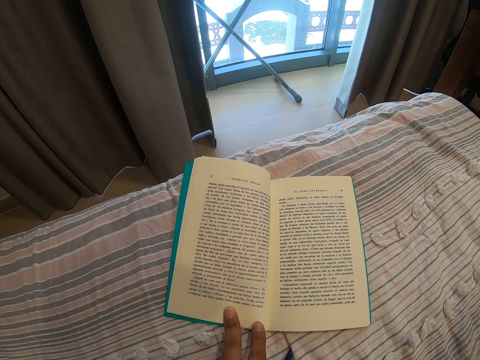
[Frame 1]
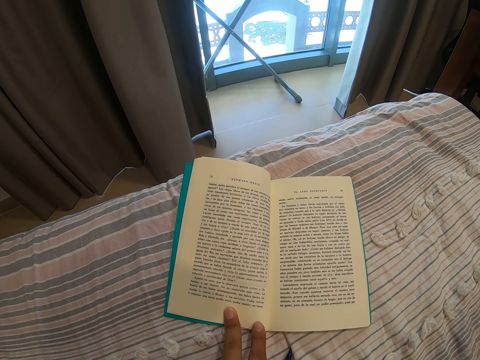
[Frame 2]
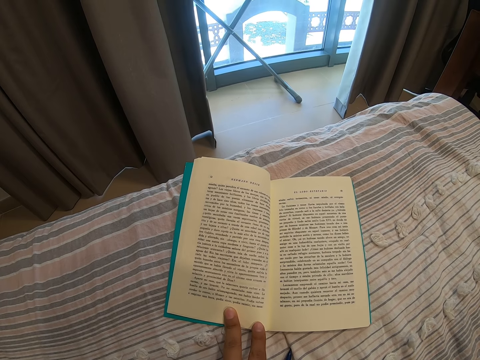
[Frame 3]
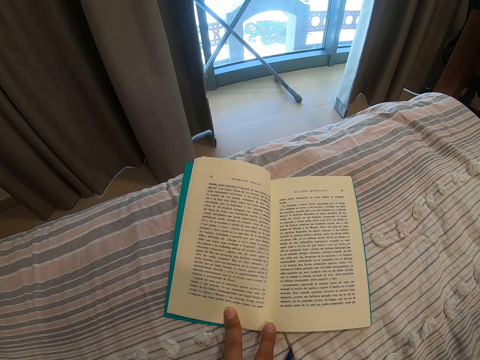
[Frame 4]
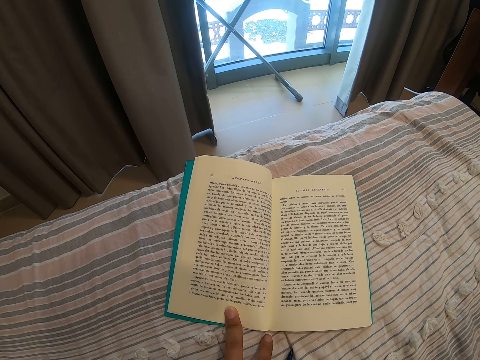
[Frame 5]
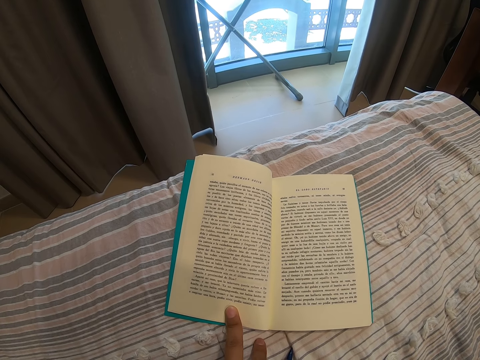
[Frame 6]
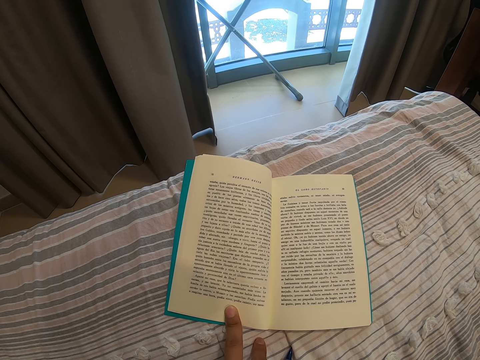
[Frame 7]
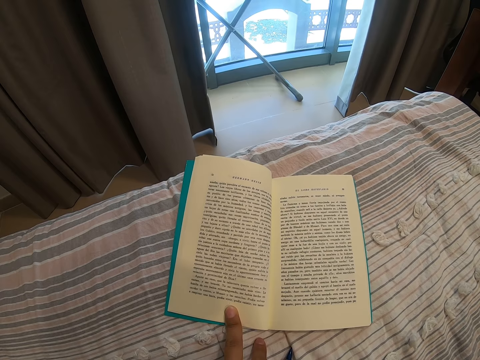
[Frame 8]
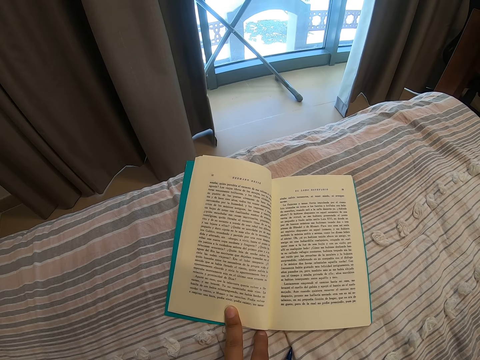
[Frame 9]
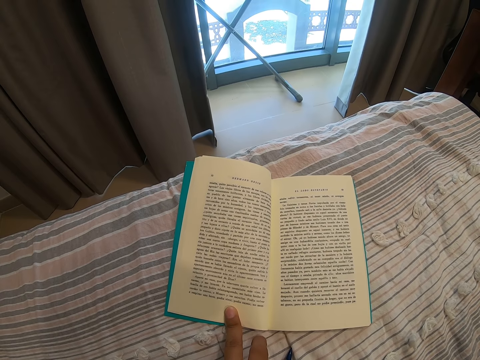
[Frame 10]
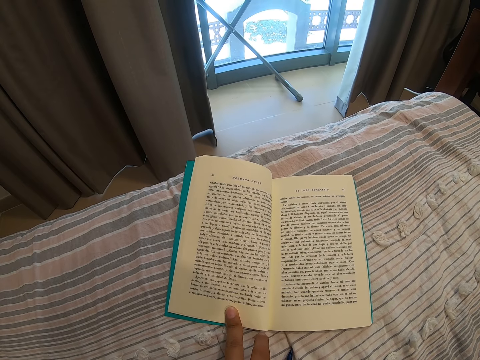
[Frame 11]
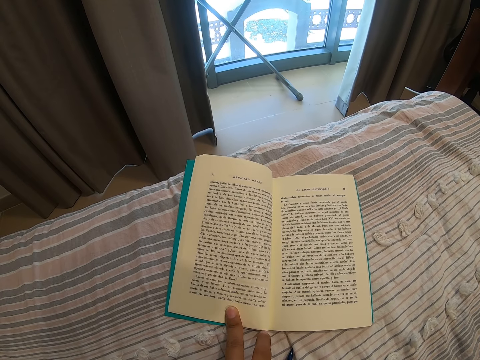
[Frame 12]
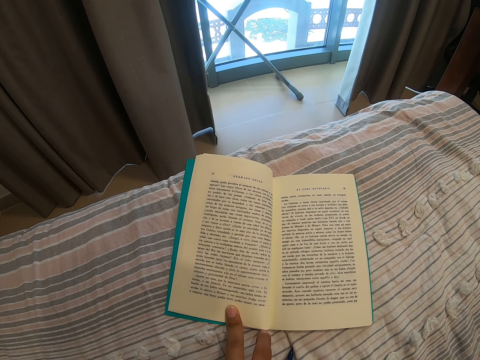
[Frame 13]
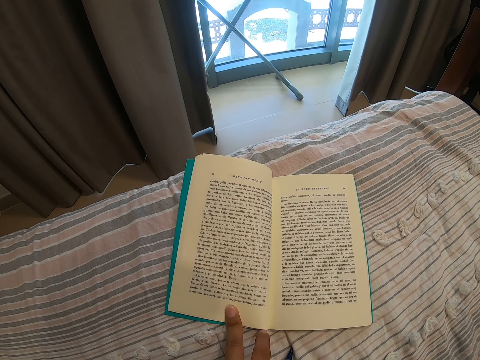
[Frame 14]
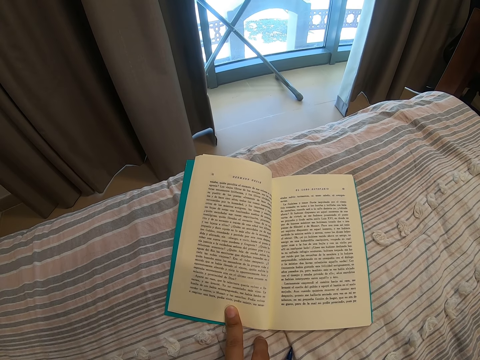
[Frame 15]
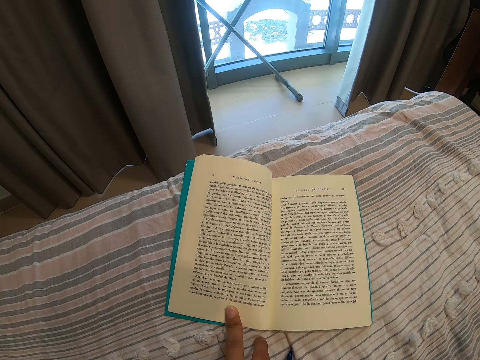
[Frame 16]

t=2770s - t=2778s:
The camera wearer moves the hand on the book.

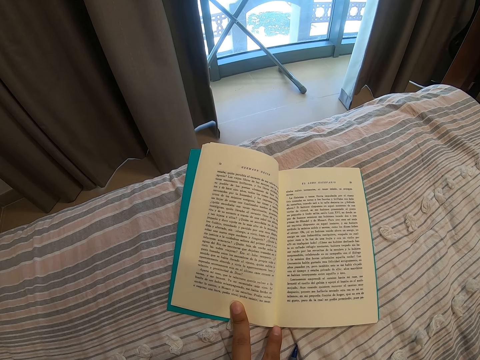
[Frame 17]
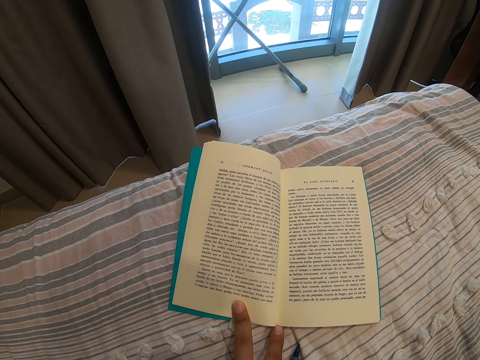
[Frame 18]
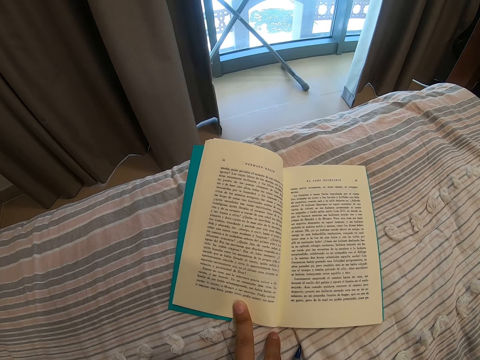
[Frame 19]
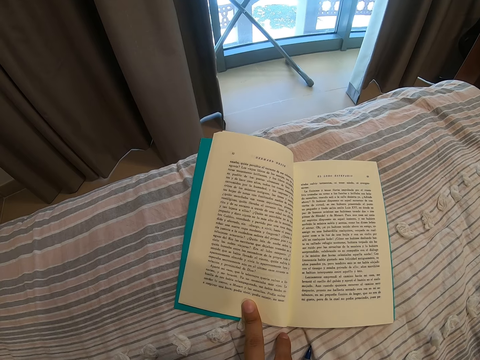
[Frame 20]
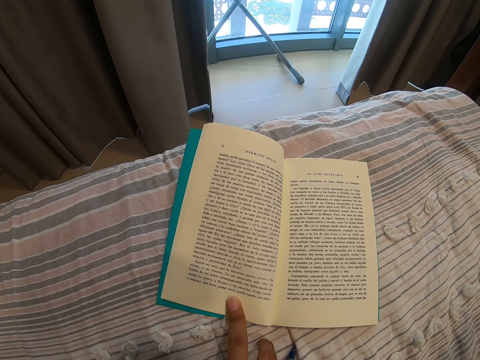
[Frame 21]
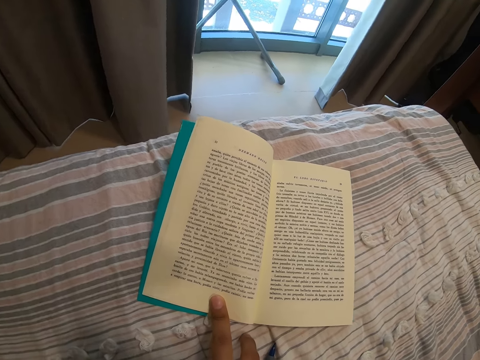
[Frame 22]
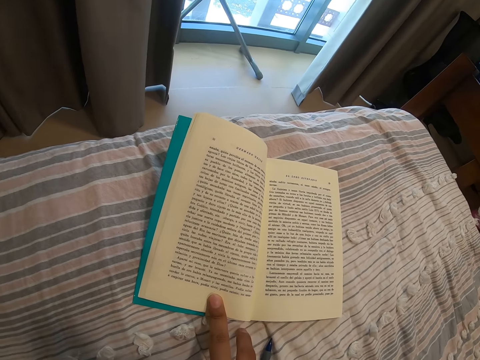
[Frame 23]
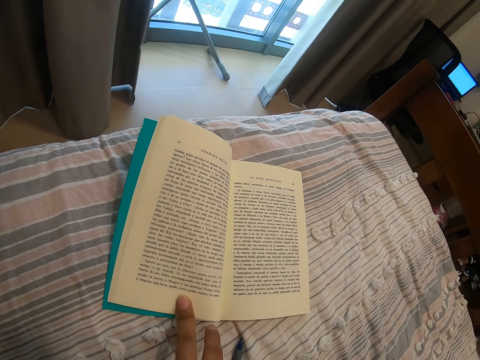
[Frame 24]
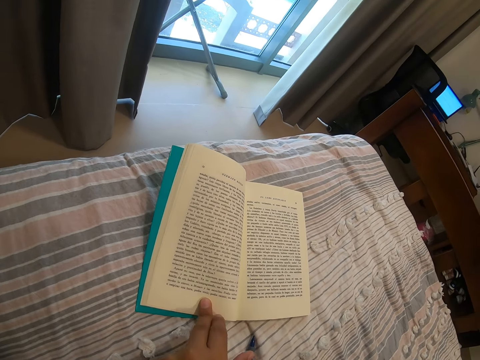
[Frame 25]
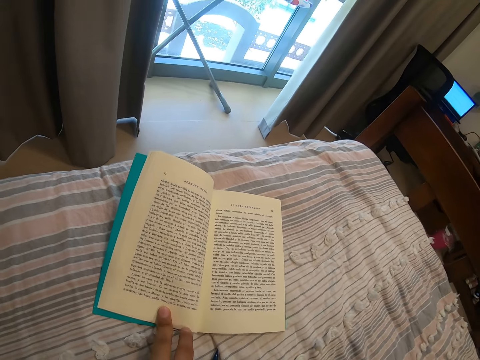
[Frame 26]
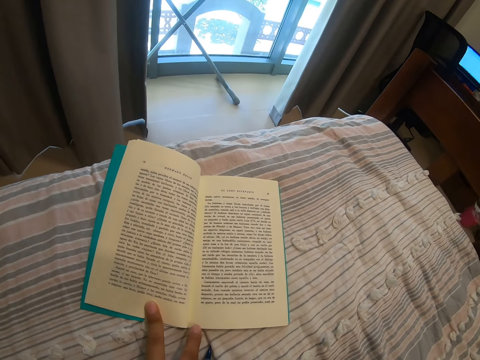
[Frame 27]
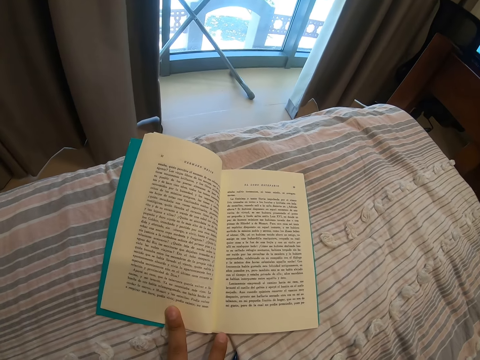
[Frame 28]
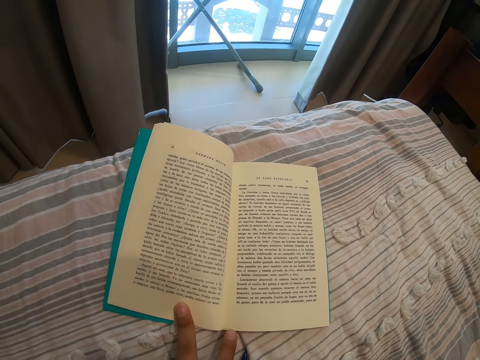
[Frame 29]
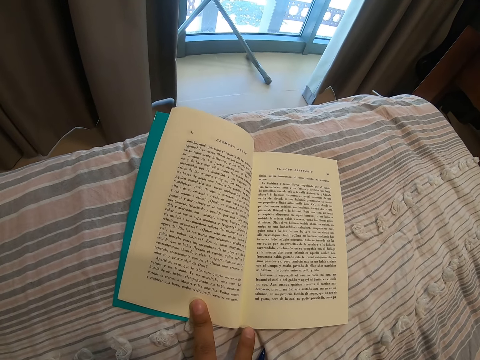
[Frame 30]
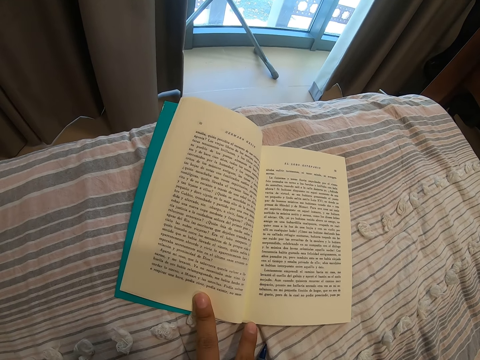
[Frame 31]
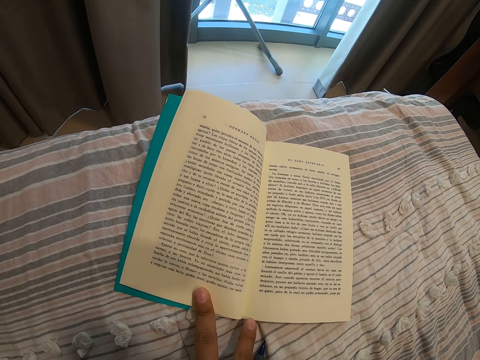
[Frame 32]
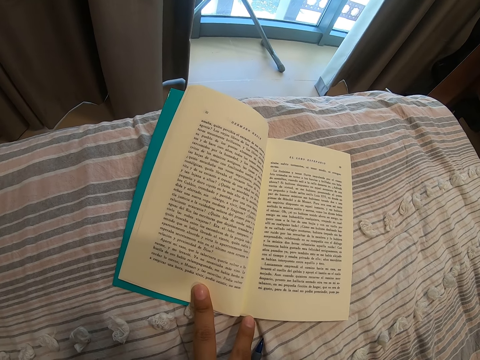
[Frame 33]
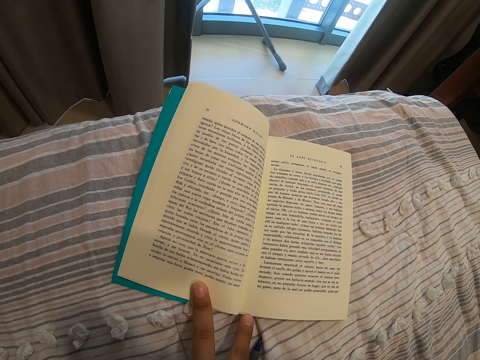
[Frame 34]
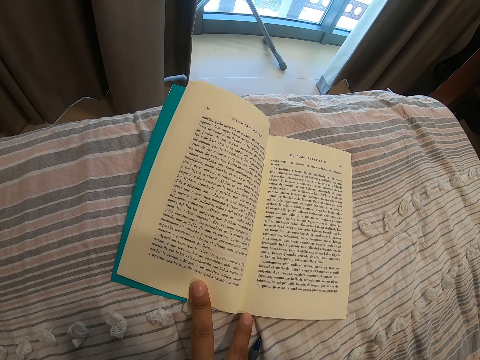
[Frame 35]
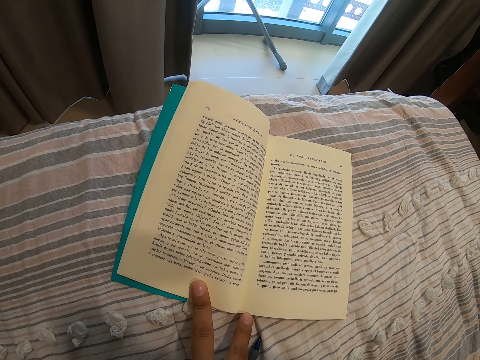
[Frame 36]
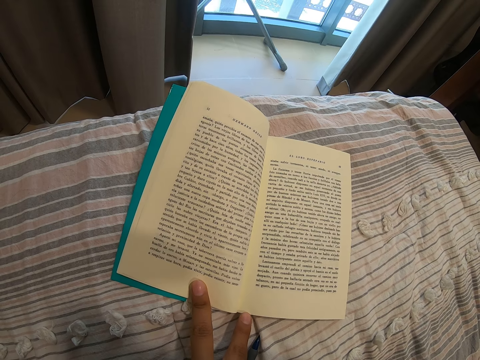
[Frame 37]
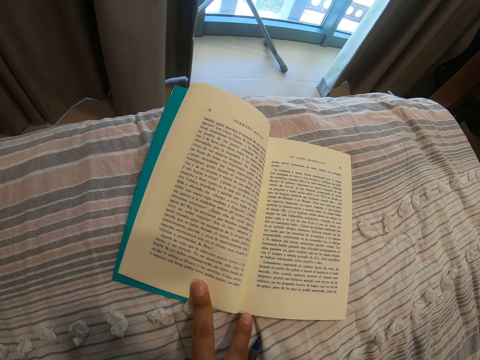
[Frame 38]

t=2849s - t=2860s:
The camera wearer removes the finger from the book. They move the hand on the book.

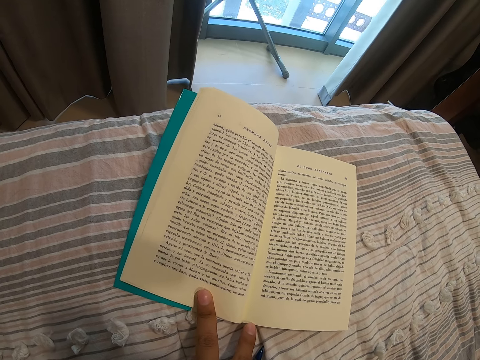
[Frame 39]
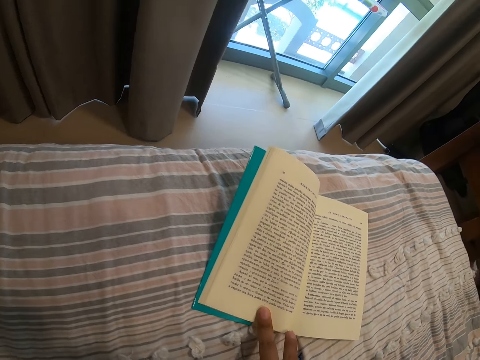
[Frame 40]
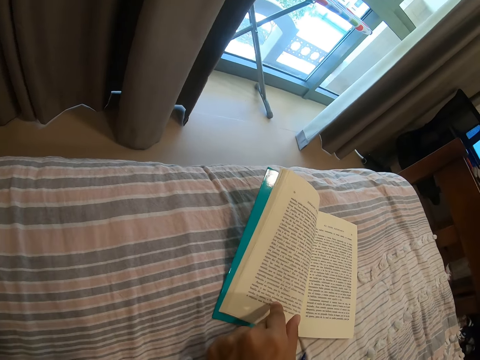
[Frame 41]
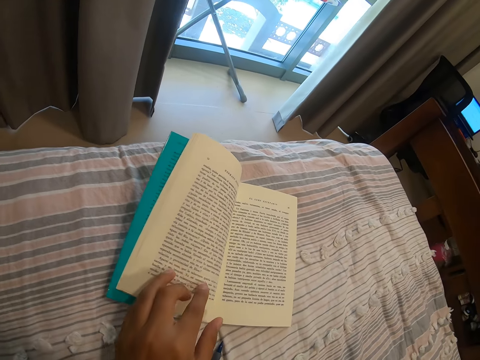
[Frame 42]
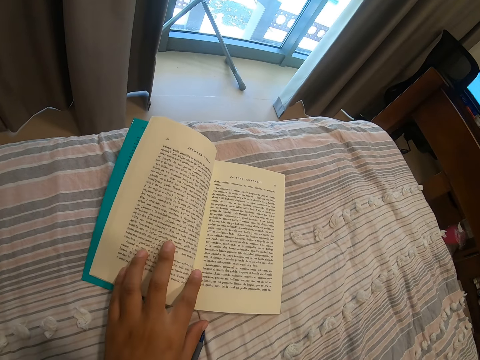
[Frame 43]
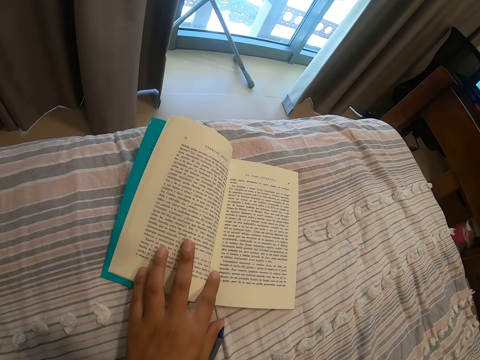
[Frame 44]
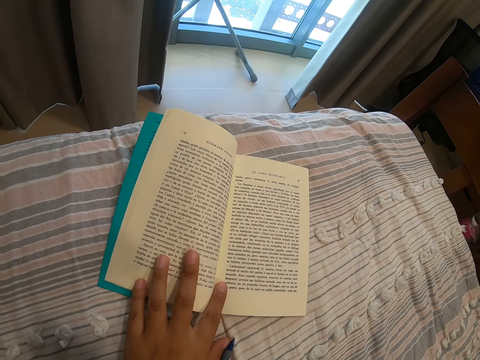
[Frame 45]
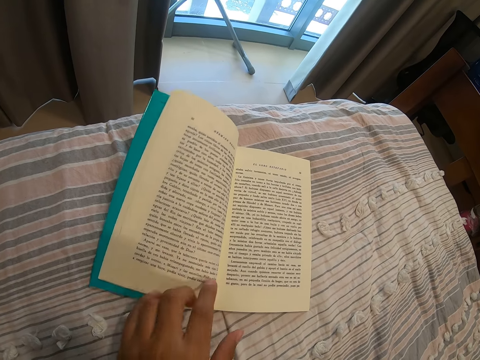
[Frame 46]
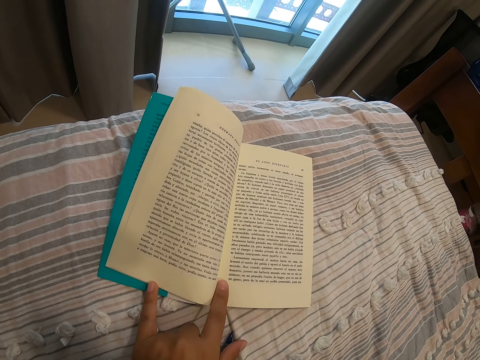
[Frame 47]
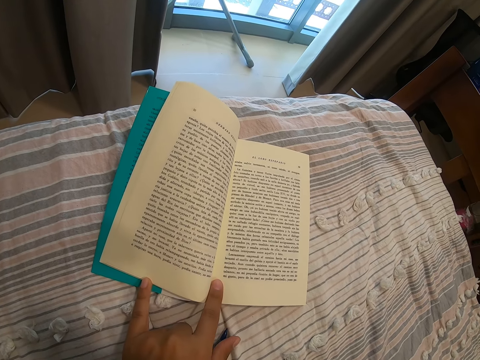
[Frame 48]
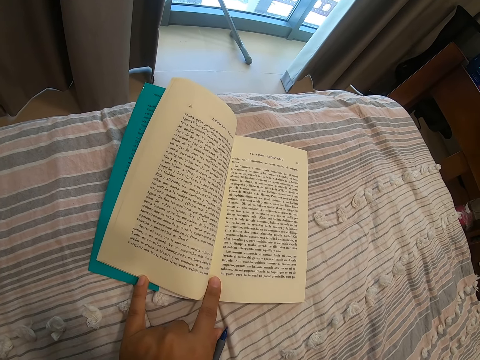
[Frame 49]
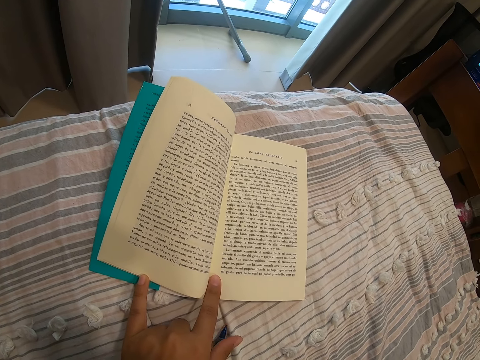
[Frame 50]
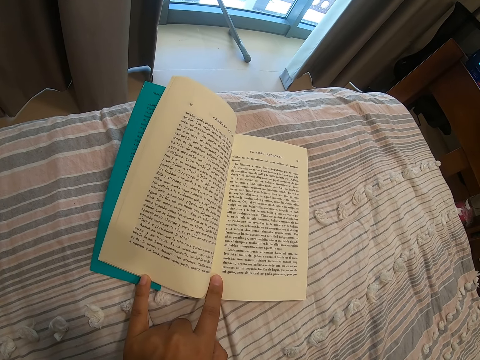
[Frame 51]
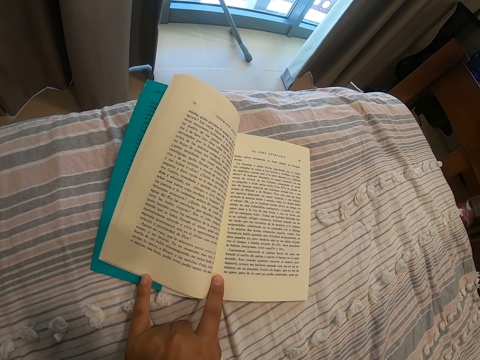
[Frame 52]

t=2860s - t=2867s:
The camera wearer places her fingers on the book.
